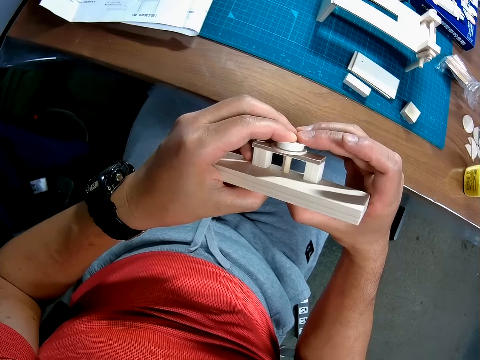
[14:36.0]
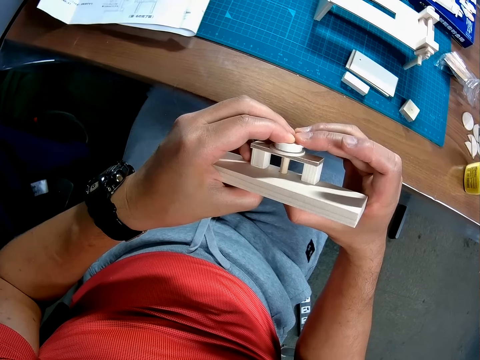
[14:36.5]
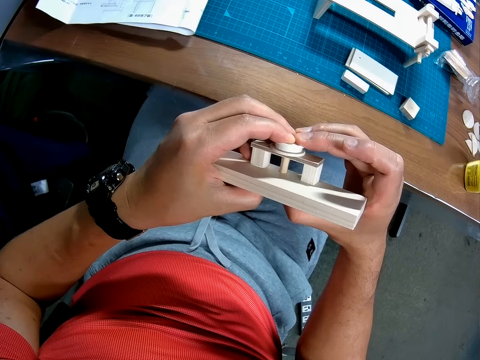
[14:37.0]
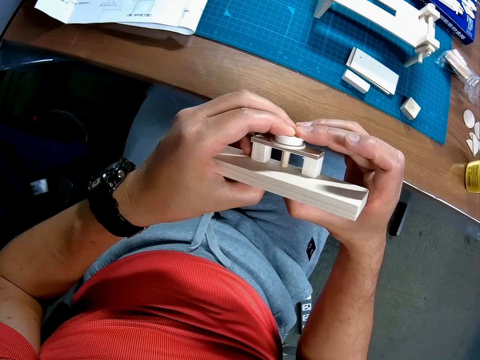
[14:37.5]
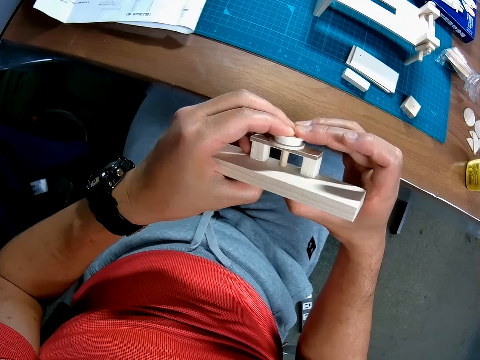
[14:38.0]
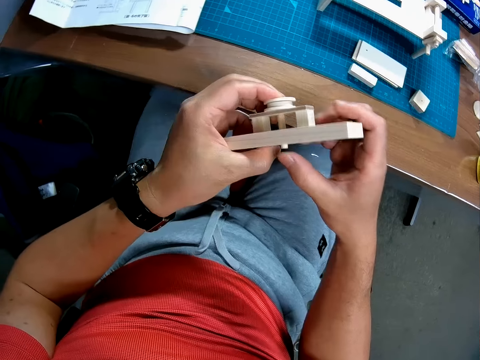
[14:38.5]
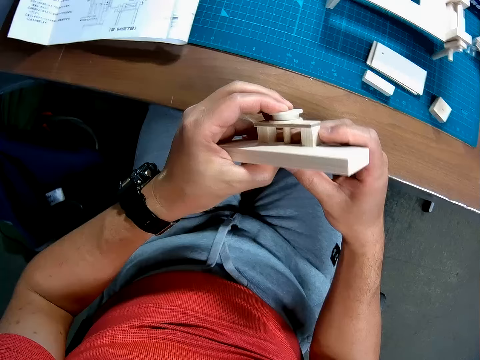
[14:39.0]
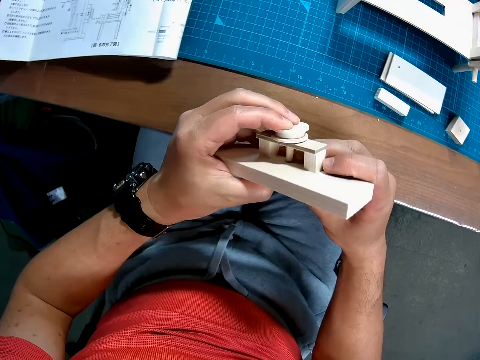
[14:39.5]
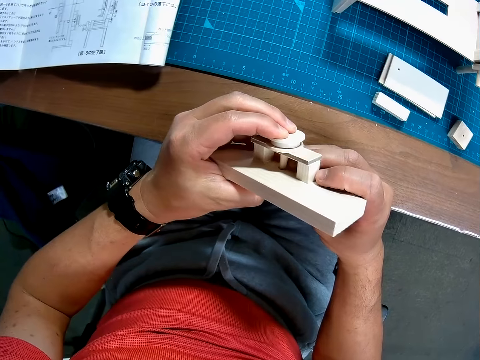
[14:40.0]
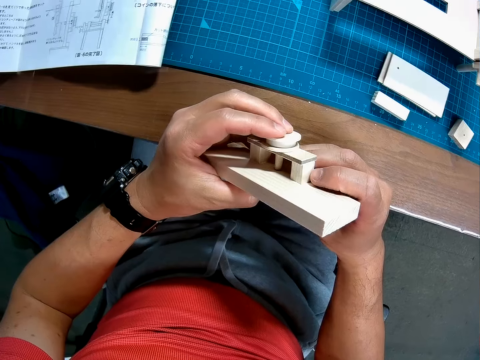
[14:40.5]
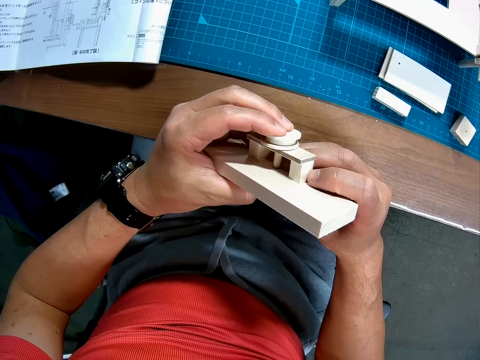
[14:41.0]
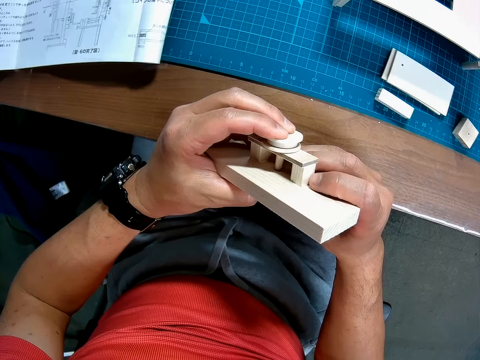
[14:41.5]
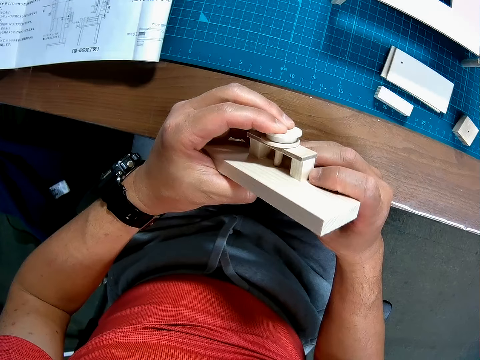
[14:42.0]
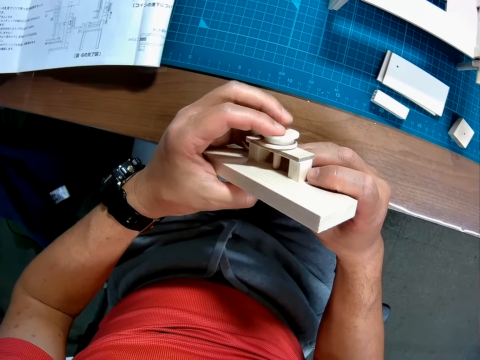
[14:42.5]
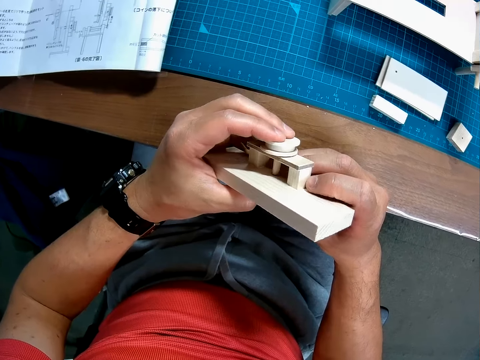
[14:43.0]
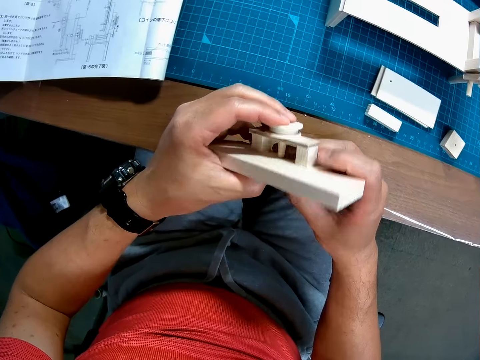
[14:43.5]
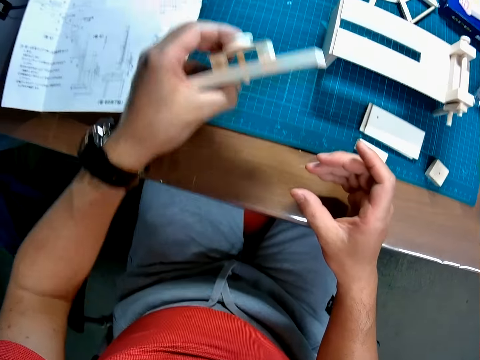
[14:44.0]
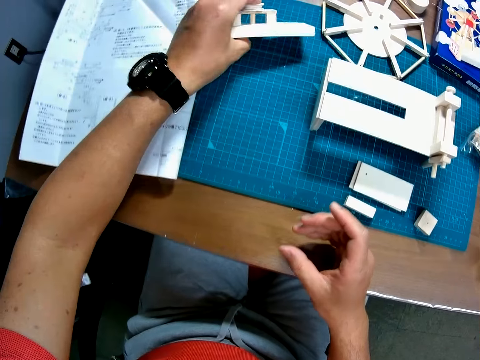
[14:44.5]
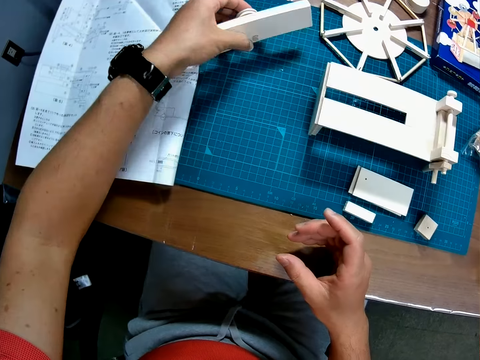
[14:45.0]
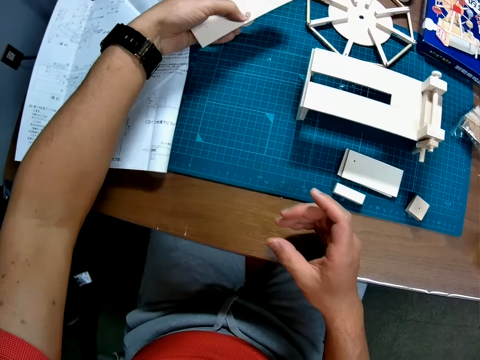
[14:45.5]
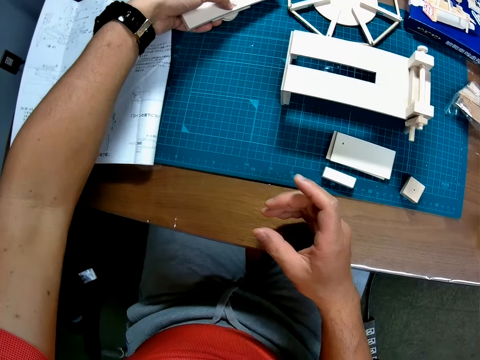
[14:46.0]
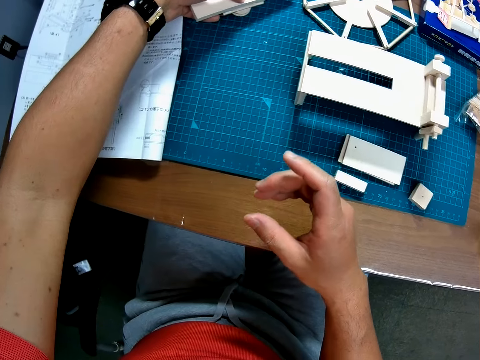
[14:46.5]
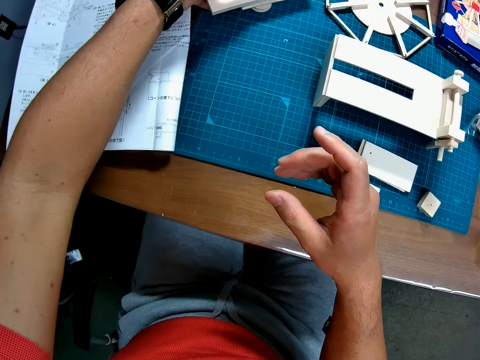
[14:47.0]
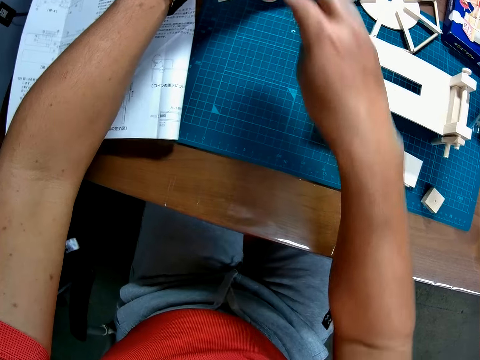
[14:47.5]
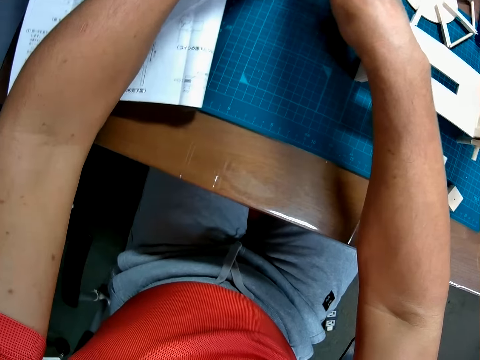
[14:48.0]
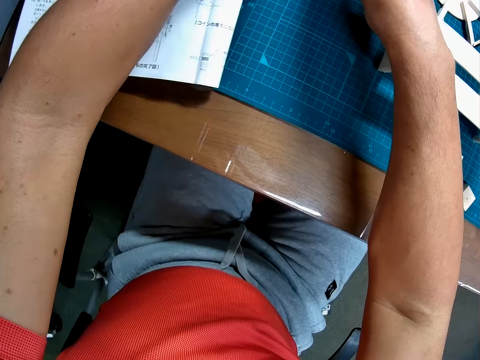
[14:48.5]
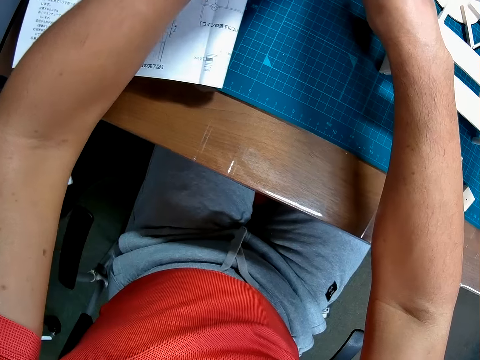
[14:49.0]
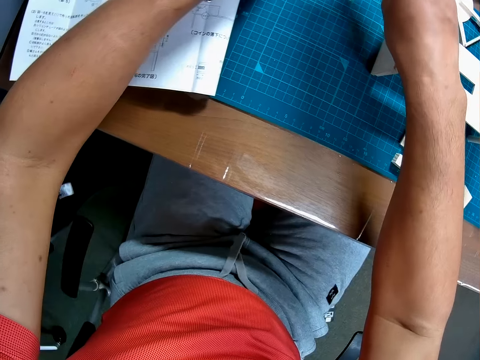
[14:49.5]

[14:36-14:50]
The camera wearer leans towards the table. They put the wooden assembly or wood piece on the cutting mat. They hold the wood piece.

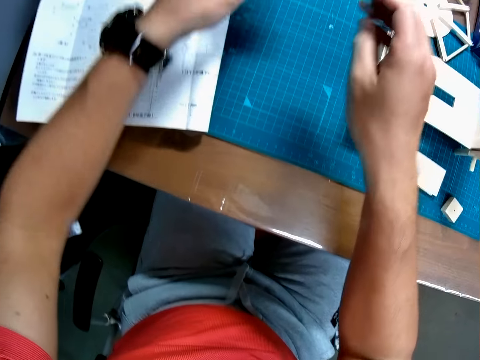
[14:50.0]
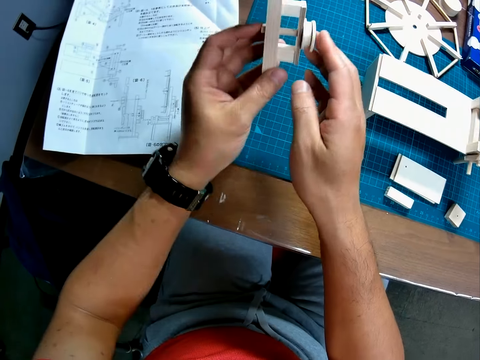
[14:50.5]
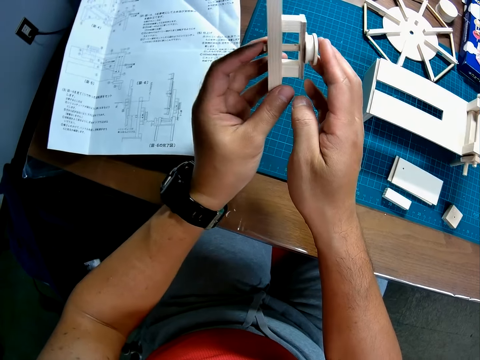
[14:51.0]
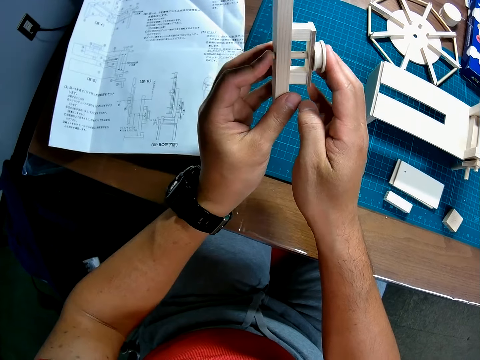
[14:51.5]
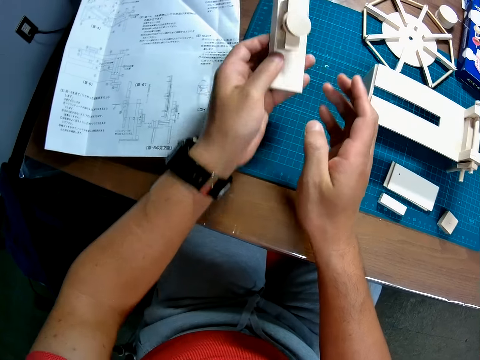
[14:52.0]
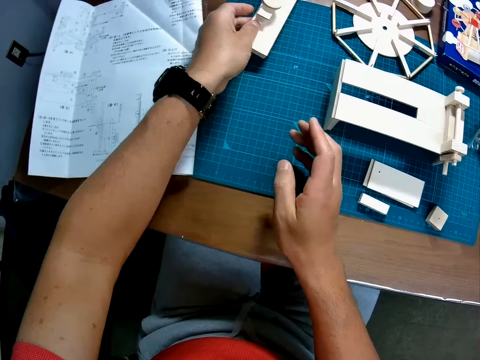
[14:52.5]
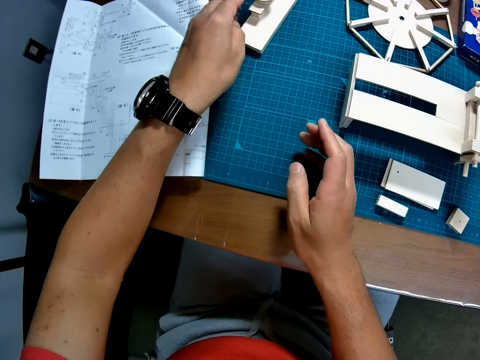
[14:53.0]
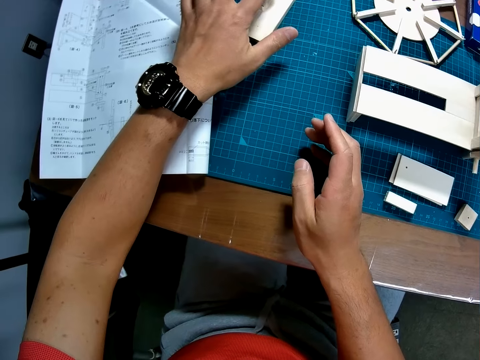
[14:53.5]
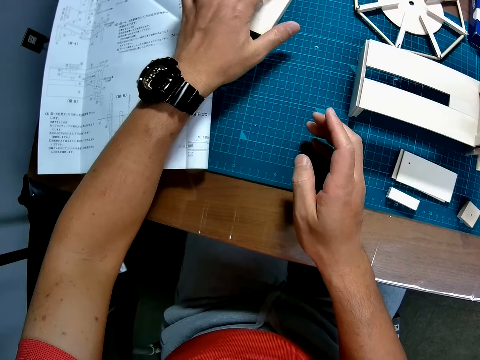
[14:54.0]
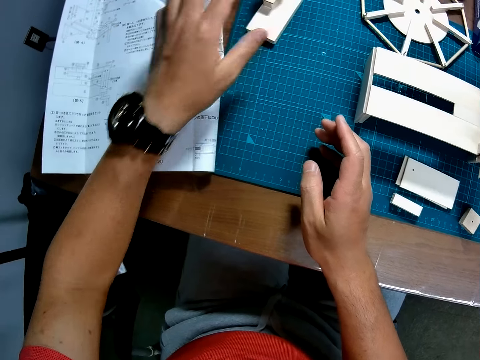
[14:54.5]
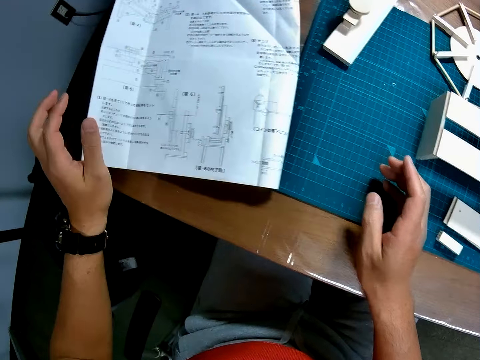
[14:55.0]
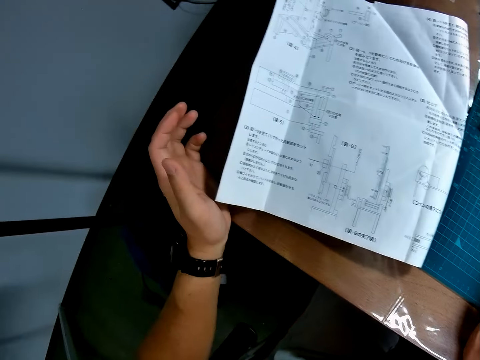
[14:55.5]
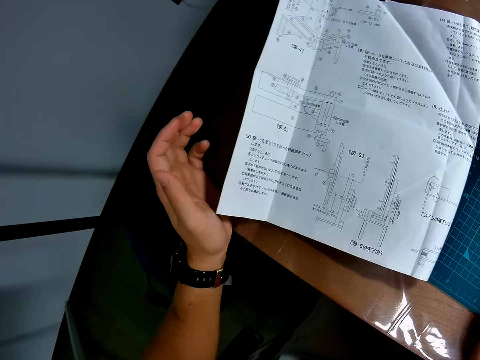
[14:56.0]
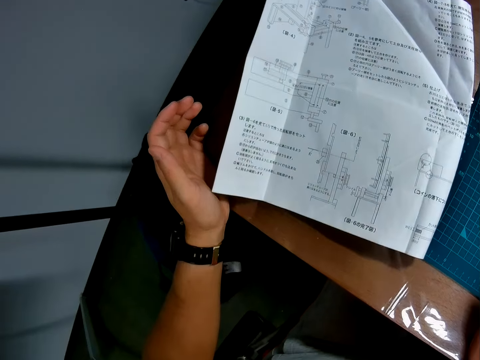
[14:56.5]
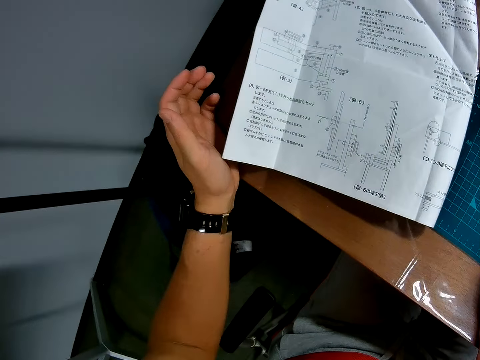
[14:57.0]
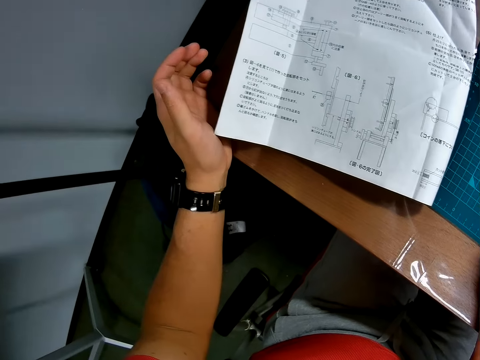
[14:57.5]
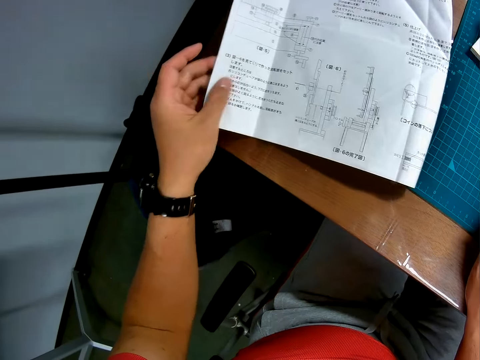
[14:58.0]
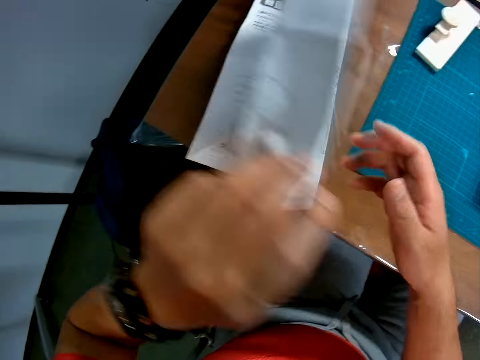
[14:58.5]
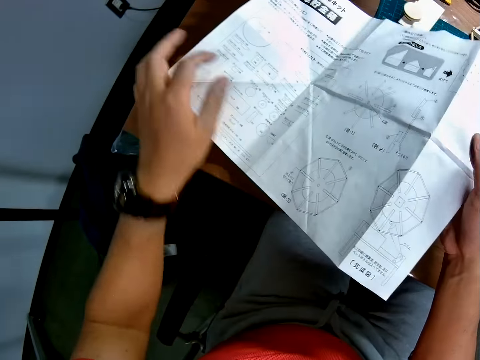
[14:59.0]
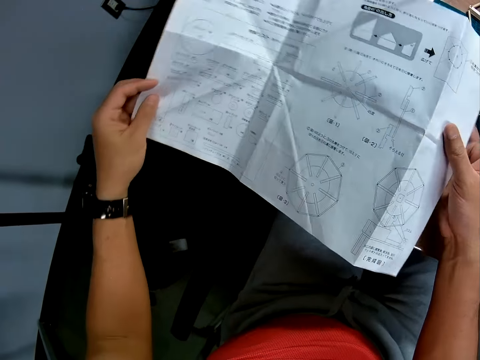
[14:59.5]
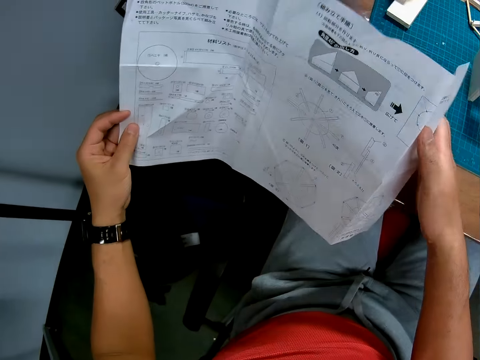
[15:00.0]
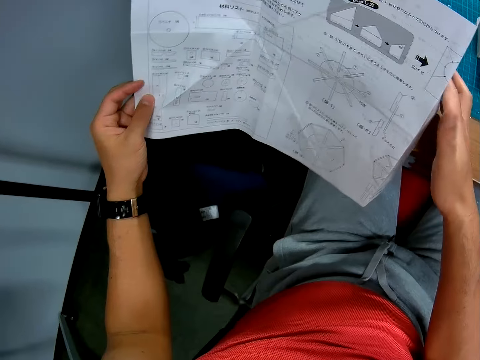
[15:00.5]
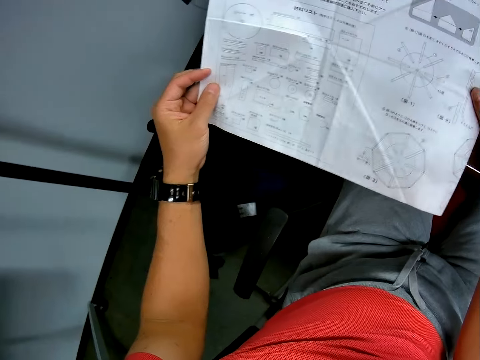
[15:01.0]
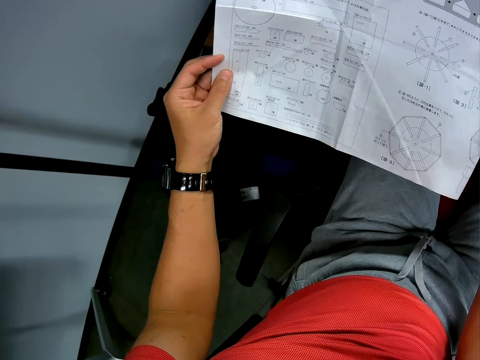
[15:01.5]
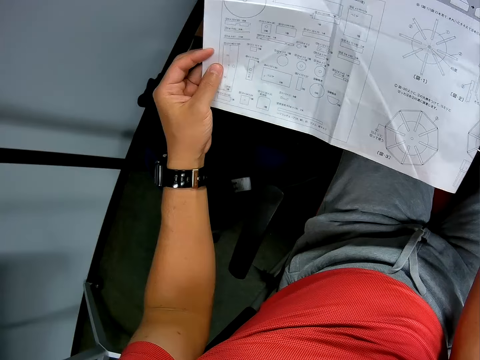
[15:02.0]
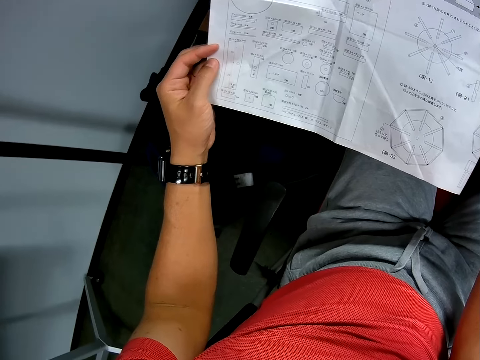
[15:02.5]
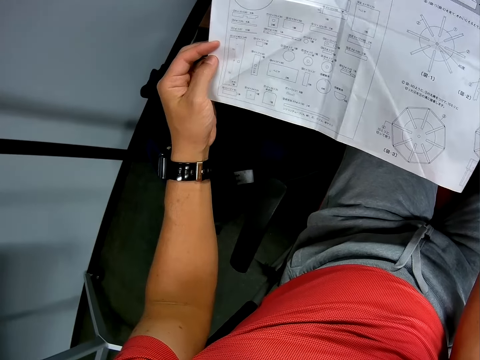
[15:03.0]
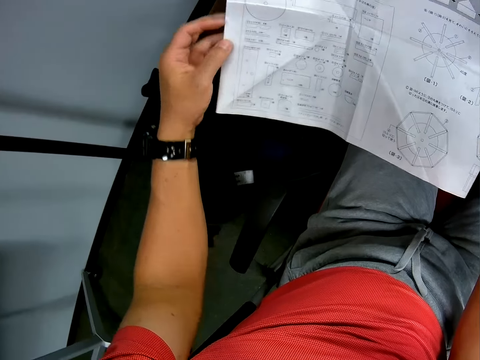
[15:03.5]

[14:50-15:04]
The camera wearer picks up the wooden assembly from the table. He presses the circular piece onto the small rod in the wooden assembly. He puts the wooden assembly on the cutting mat. He looks at the blueprint or sketch. He turns the blueprint upside down. He unfolds the sketch. He reads the blueprint in his hands.
